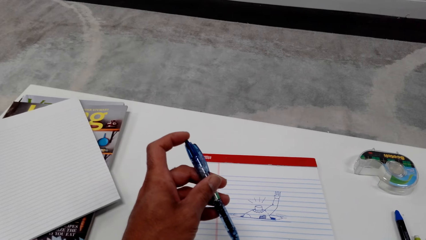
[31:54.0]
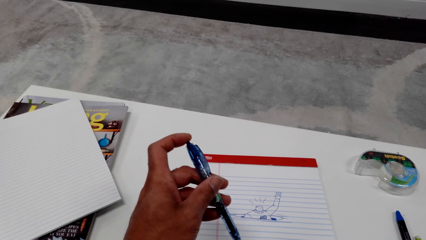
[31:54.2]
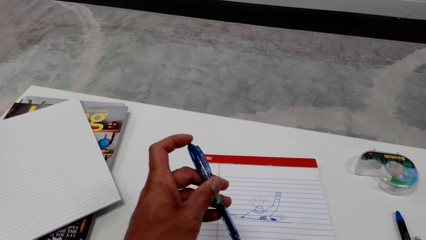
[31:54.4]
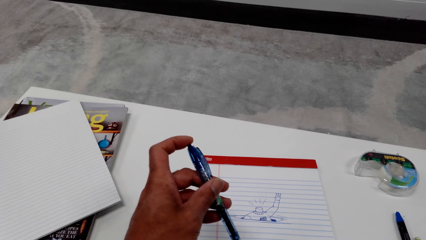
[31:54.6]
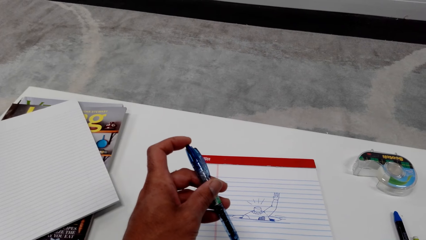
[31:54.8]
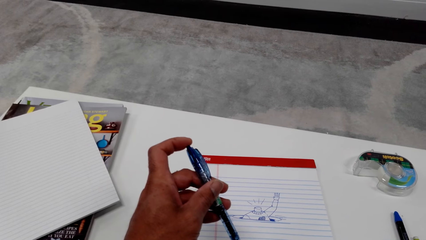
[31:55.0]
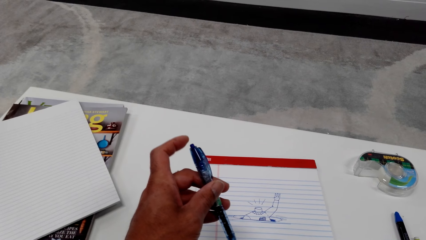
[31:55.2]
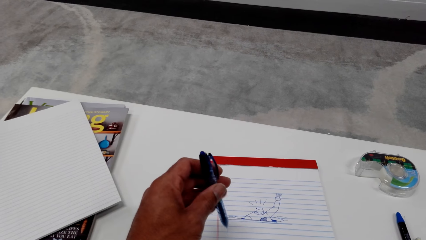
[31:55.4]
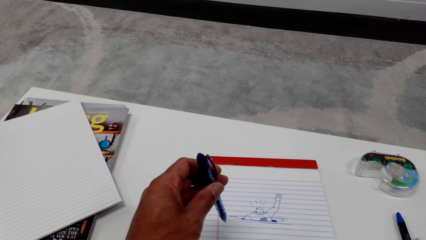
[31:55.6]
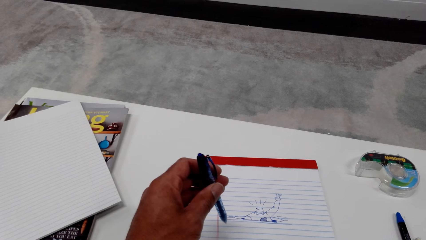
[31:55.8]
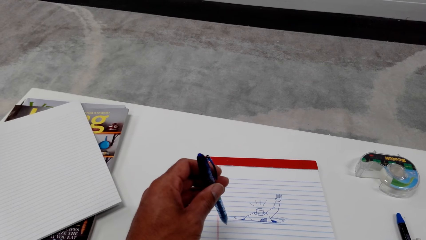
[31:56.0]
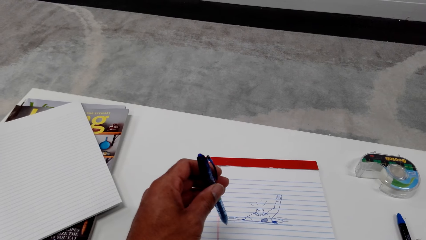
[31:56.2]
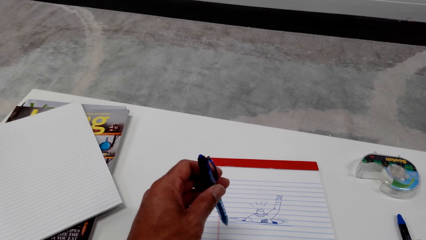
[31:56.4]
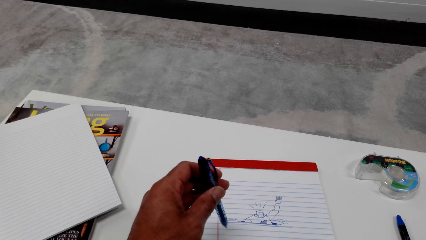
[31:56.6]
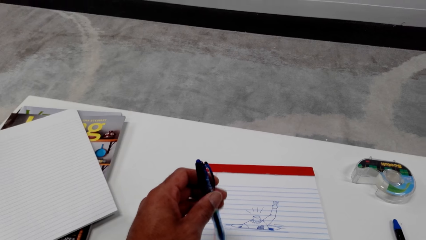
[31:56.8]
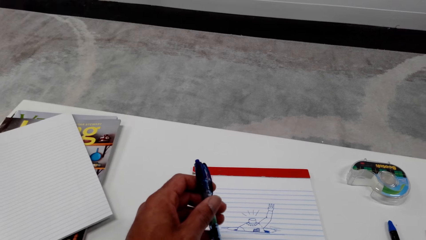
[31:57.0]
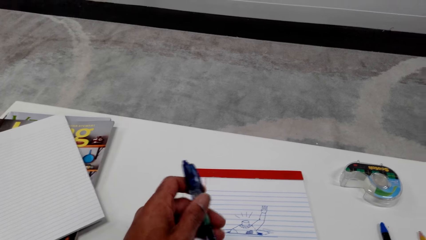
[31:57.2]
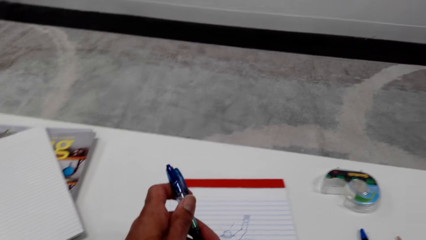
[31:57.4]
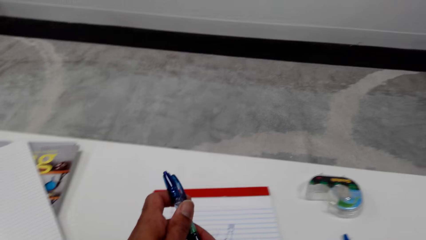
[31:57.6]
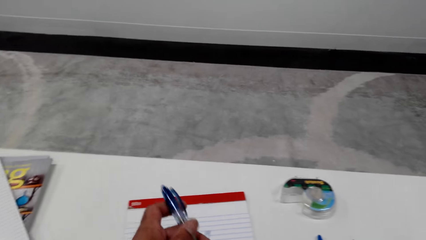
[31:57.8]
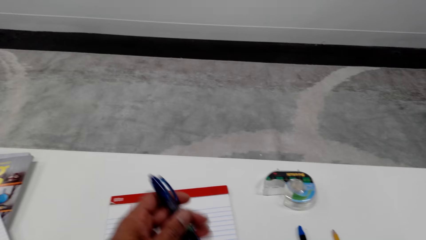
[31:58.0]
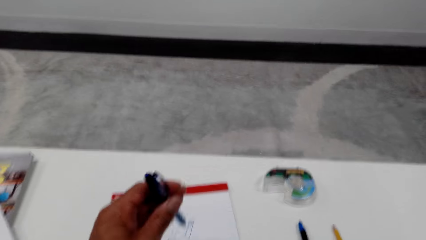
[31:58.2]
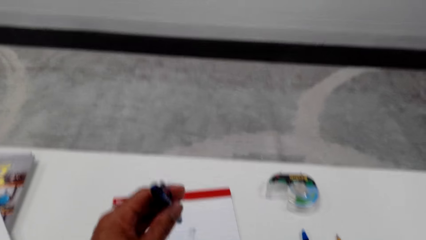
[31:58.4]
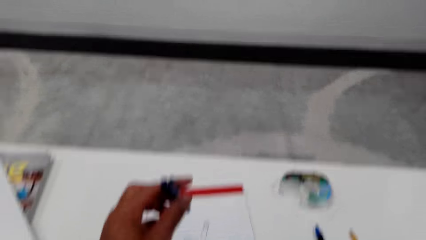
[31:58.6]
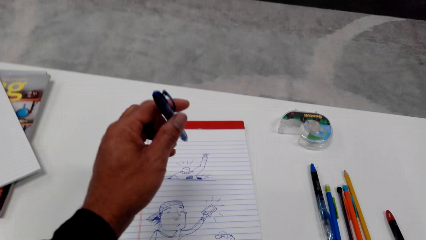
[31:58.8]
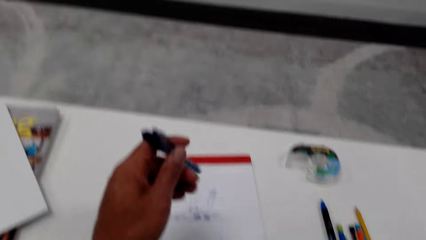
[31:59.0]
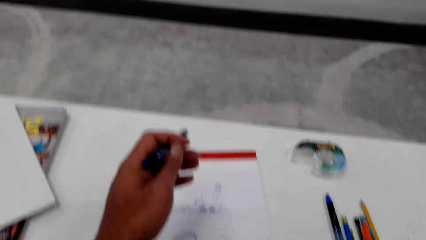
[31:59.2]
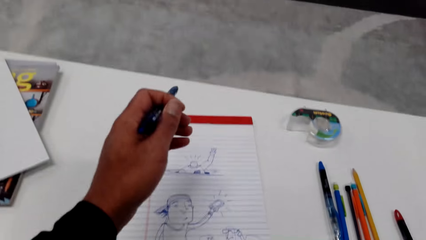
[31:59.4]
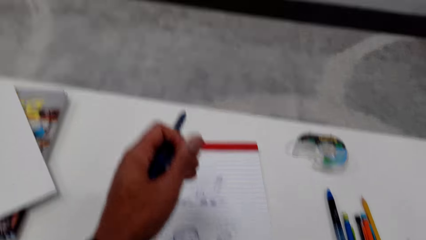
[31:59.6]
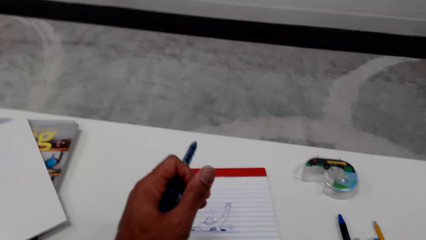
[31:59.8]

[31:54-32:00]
The camera wearer rolls the pen in the hand. They talk on the phone.

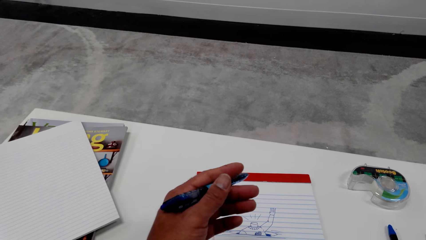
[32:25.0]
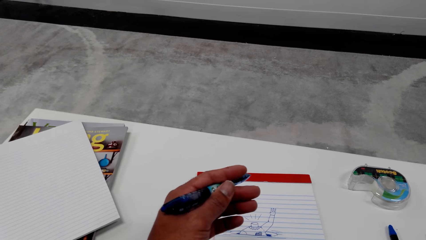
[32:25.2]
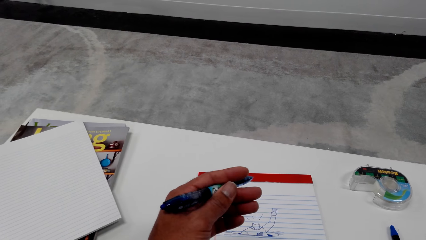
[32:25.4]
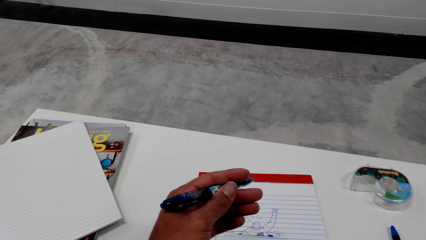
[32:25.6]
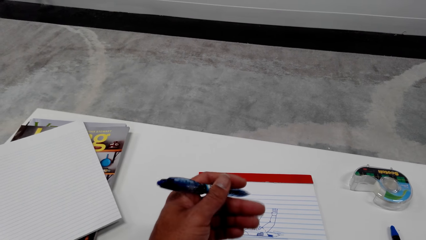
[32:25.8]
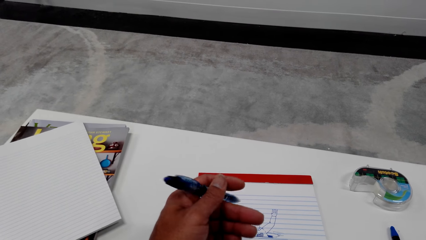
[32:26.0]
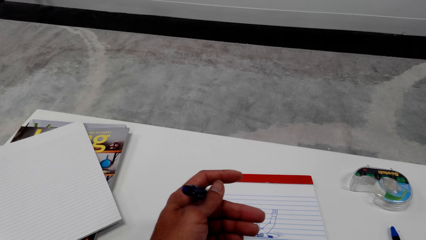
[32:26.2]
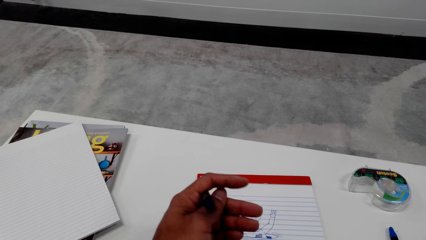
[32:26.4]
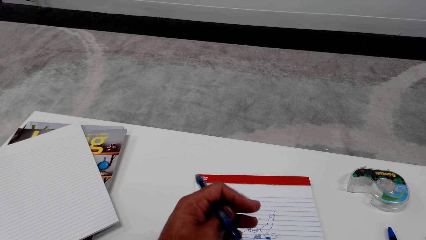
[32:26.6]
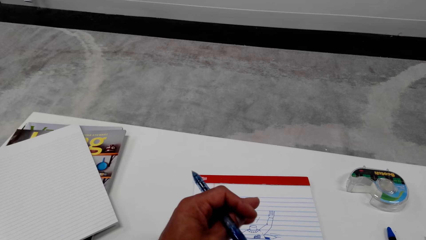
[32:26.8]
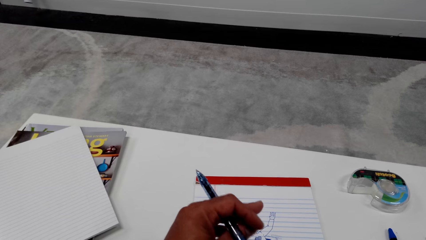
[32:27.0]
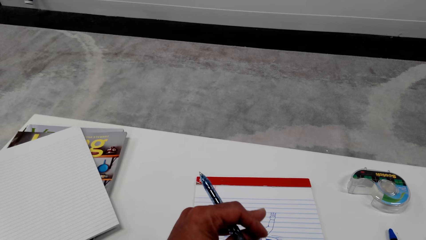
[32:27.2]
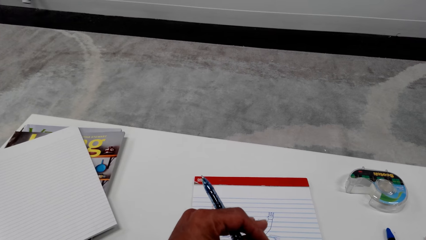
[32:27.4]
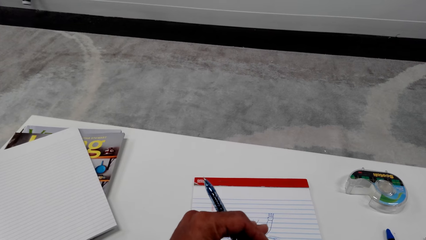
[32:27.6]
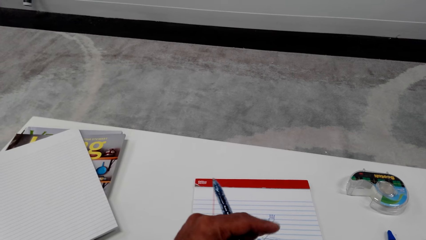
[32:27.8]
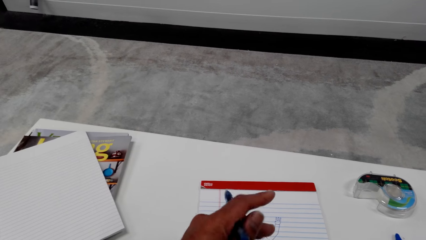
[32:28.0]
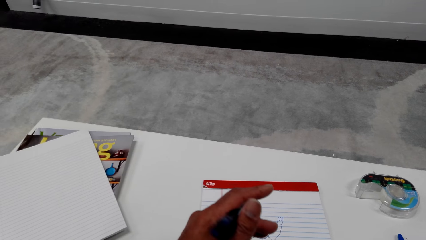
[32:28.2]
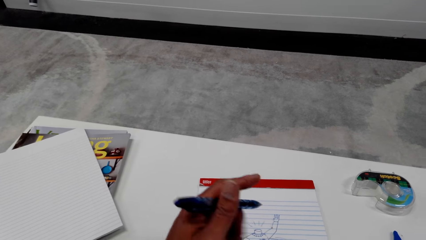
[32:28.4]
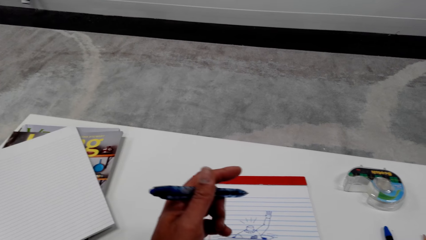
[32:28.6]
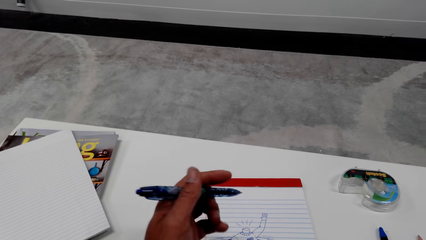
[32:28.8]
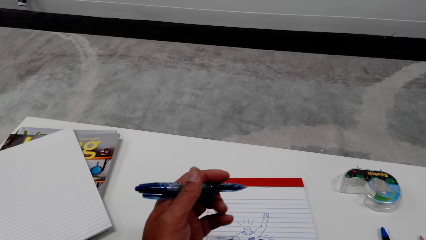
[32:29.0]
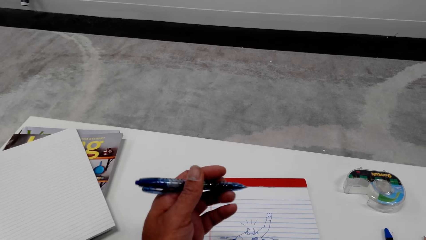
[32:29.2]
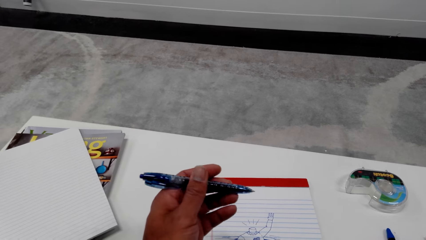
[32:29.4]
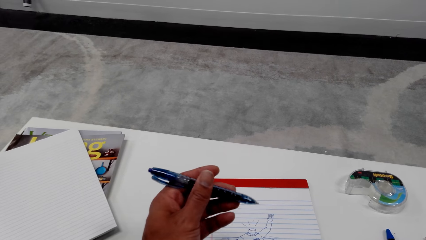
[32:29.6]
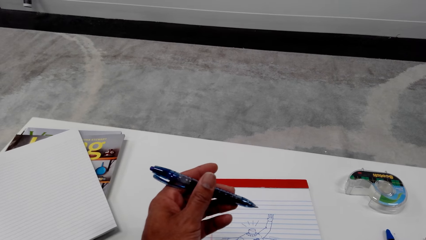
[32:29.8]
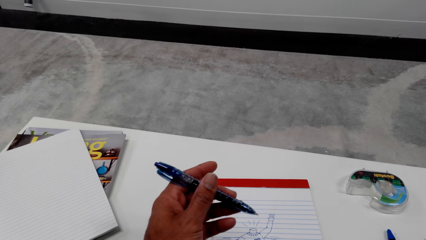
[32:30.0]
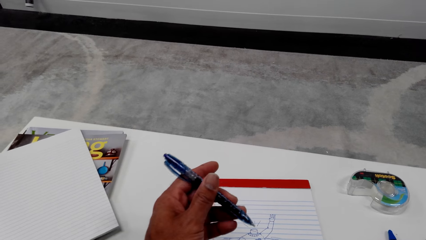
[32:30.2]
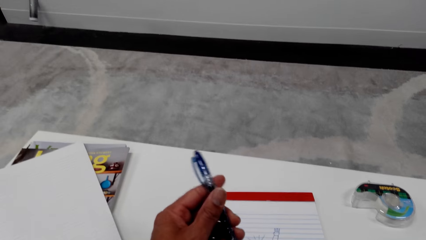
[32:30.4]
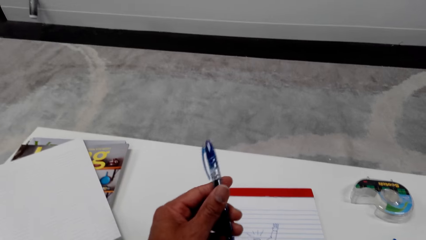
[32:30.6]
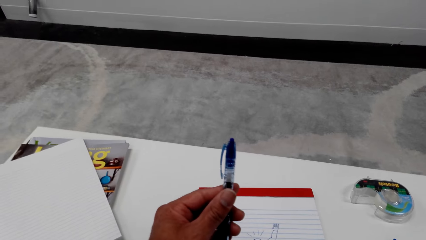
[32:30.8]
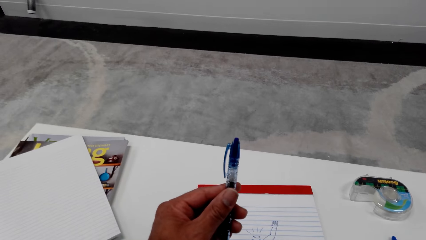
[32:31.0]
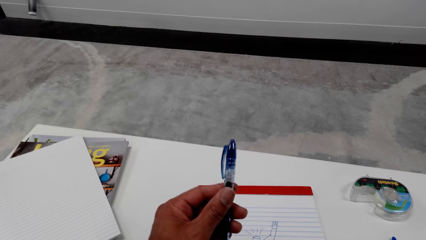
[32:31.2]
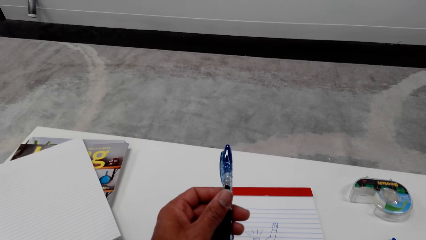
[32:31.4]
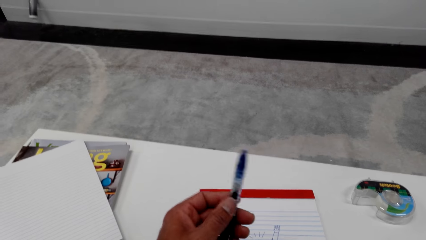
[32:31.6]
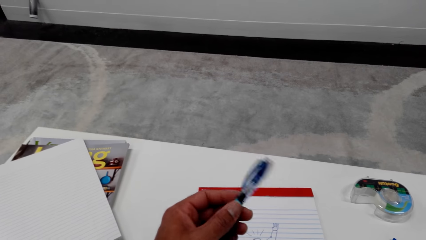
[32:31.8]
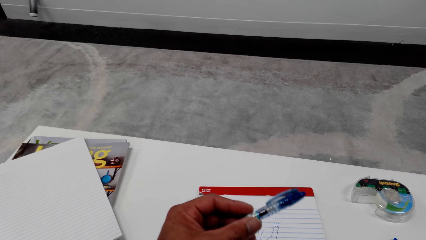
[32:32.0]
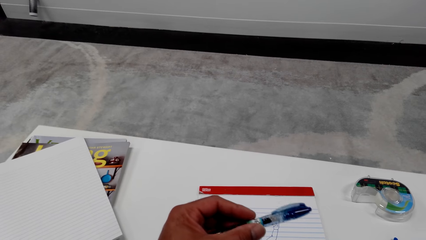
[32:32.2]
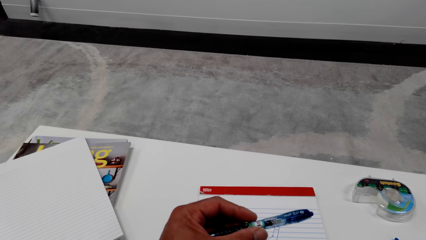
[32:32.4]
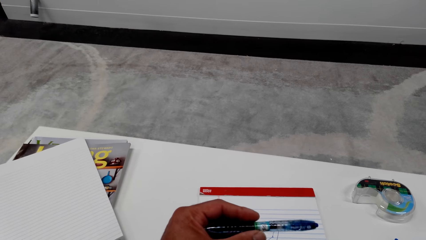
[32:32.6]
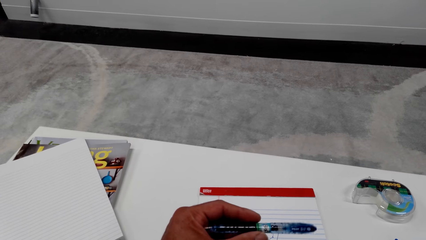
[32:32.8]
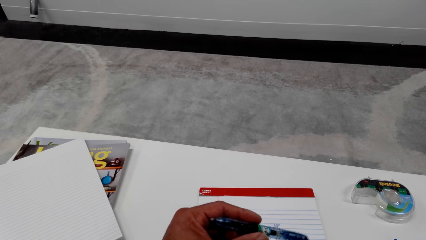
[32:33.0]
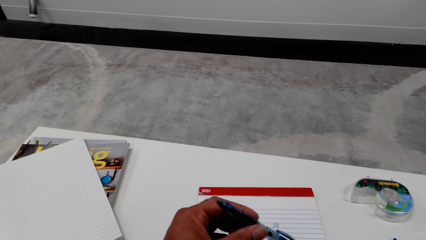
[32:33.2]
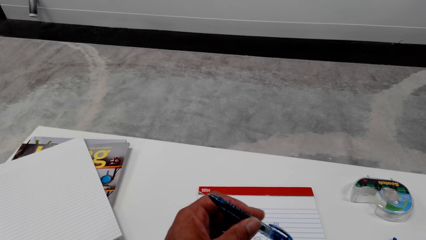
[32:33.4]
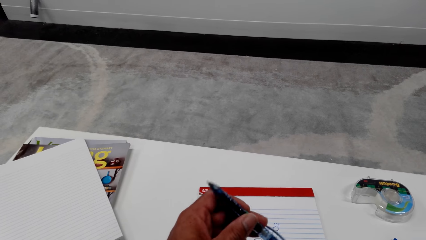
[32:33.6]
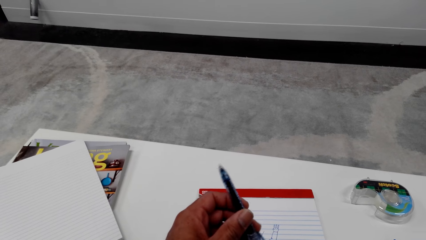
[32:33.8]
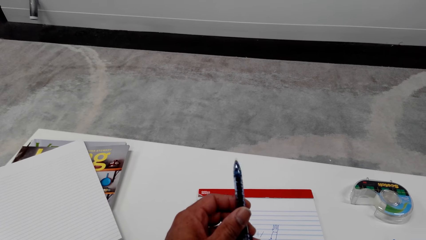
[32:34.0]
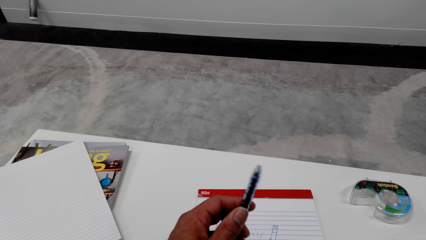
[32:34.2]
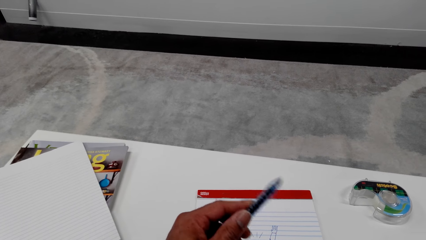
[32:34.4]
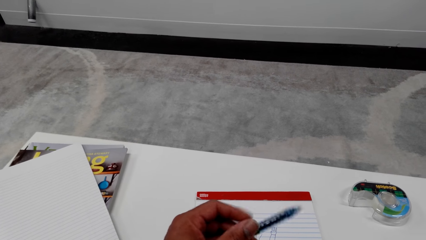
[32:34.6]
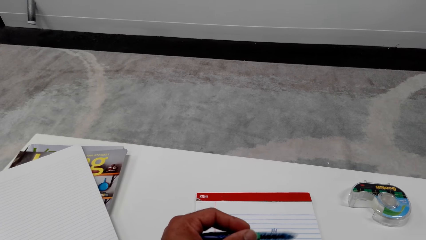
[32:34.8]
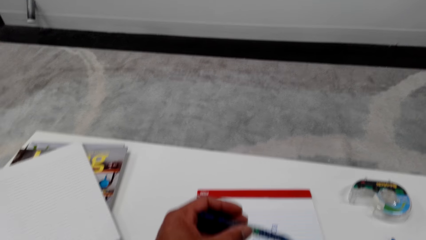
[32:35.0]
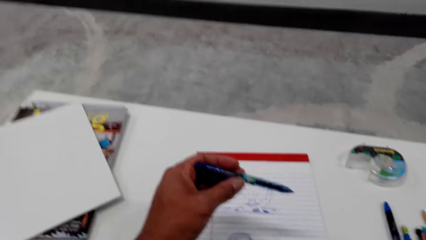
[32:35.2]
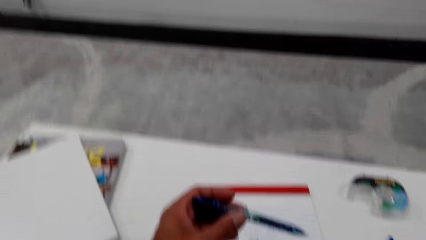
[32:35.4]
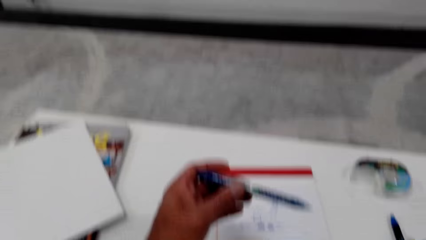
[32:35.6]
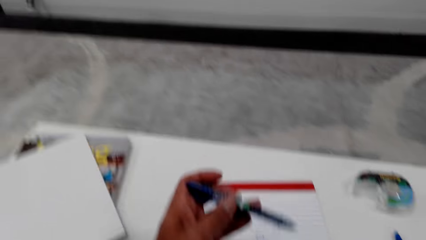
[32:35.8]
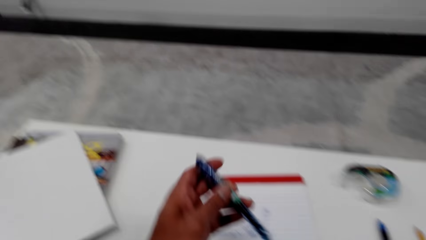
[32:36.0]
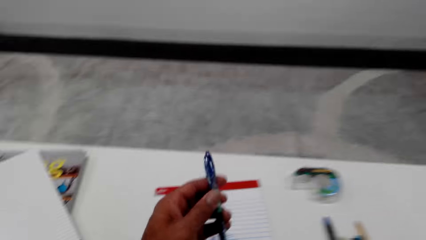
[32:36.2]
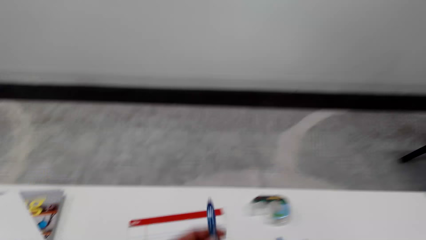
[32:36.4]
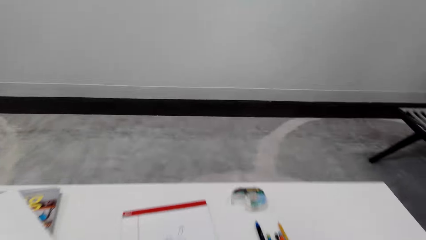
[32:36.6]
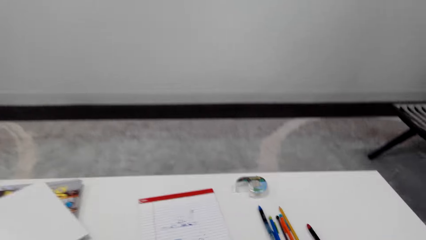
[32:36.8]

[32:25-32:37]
The camera wearer turns a pen.
